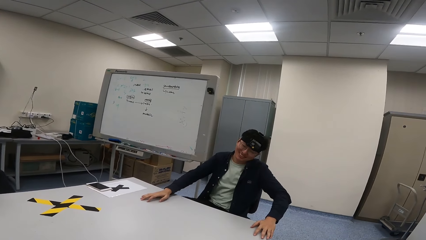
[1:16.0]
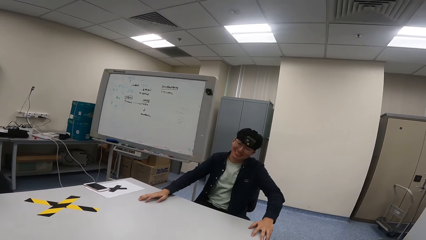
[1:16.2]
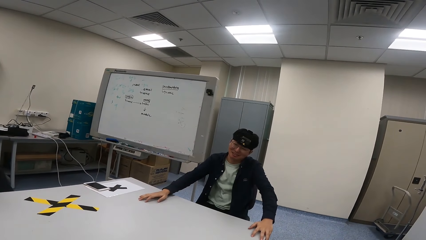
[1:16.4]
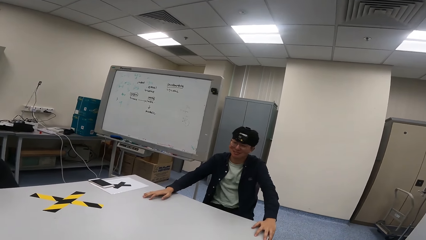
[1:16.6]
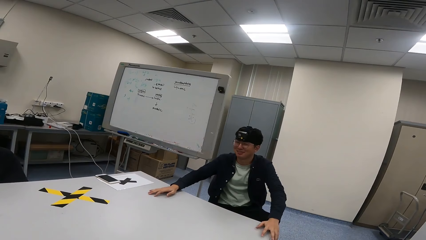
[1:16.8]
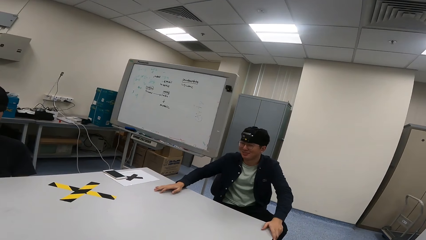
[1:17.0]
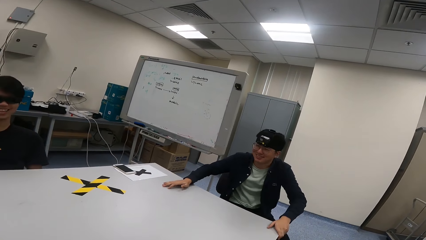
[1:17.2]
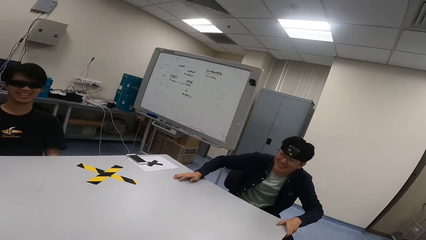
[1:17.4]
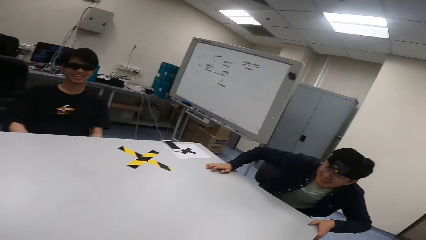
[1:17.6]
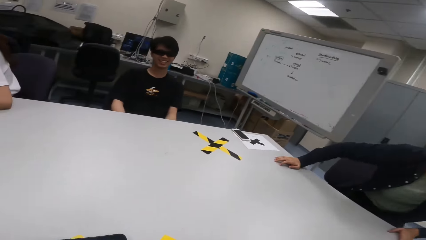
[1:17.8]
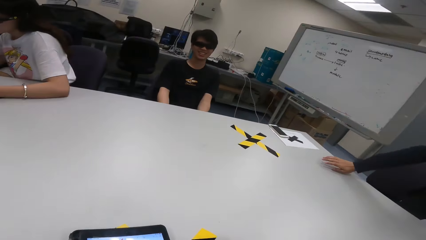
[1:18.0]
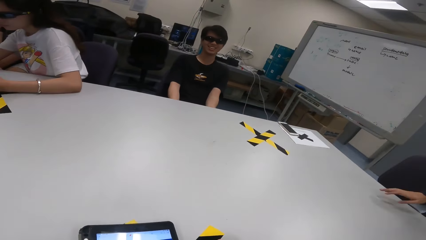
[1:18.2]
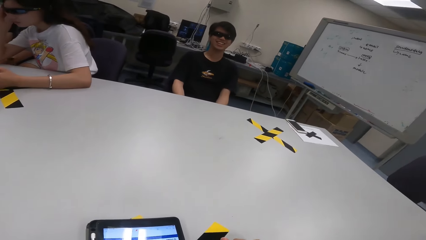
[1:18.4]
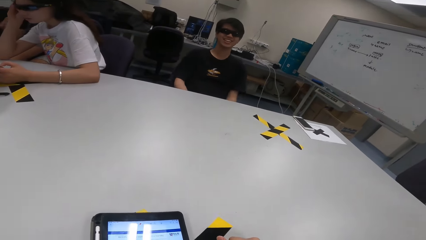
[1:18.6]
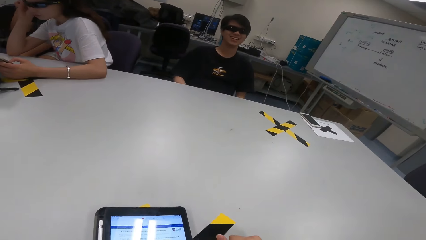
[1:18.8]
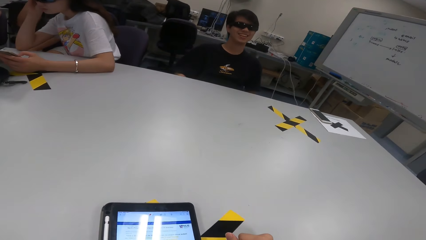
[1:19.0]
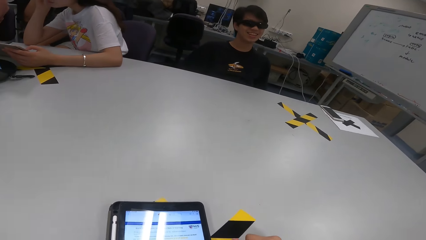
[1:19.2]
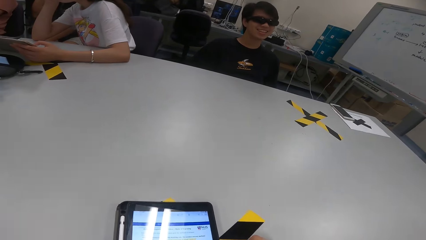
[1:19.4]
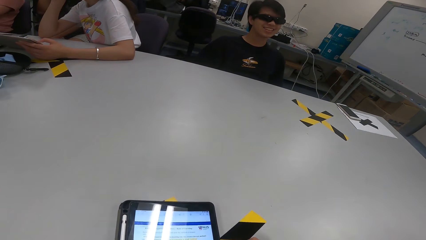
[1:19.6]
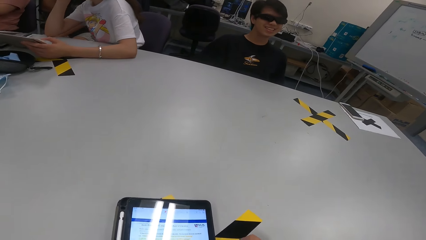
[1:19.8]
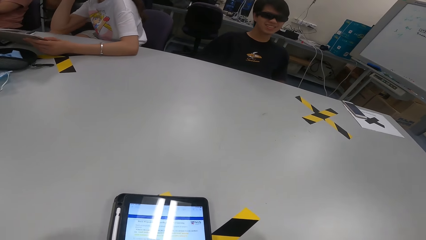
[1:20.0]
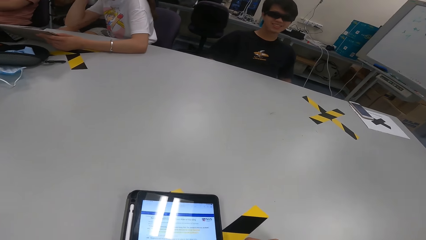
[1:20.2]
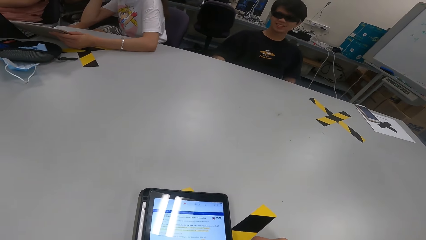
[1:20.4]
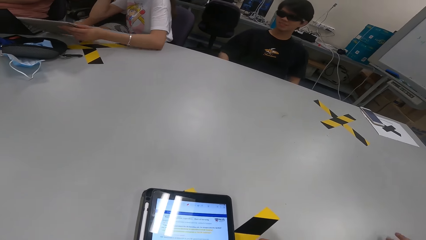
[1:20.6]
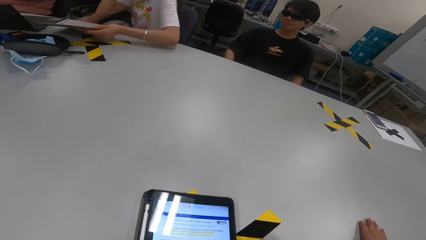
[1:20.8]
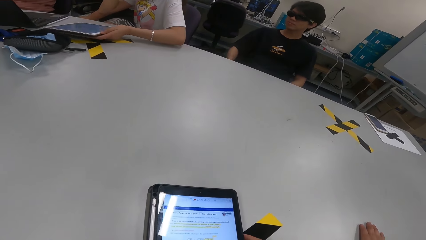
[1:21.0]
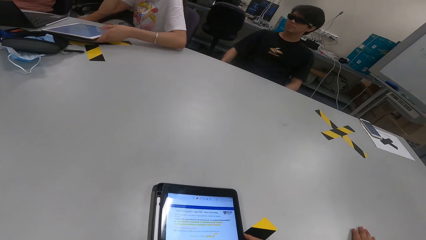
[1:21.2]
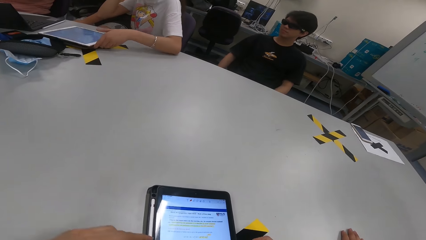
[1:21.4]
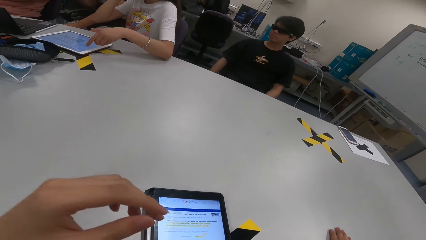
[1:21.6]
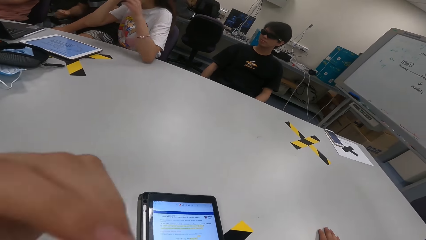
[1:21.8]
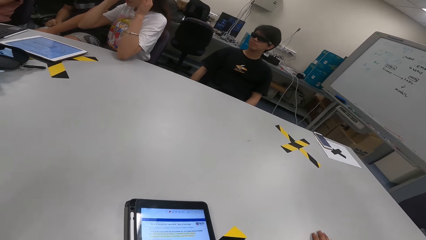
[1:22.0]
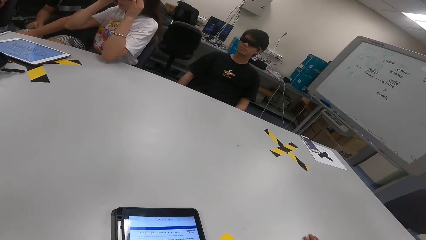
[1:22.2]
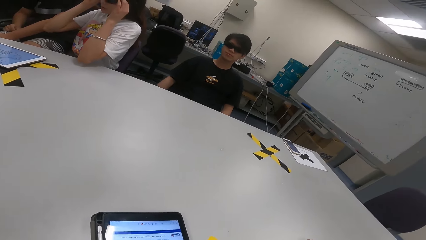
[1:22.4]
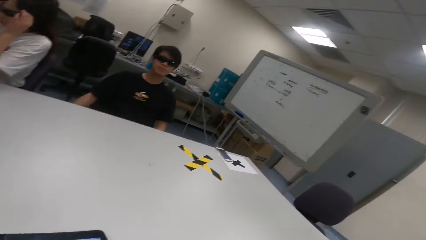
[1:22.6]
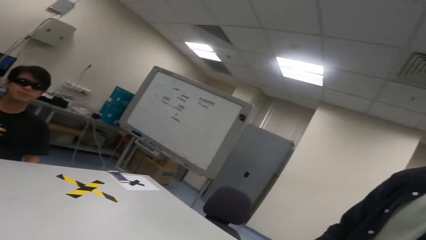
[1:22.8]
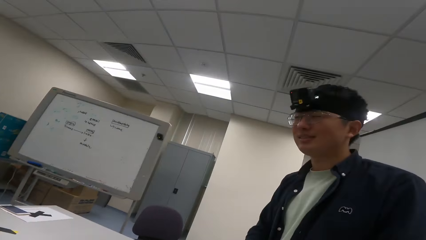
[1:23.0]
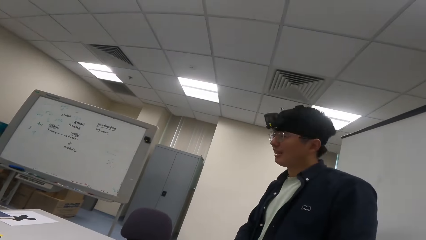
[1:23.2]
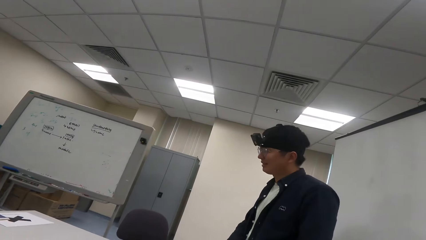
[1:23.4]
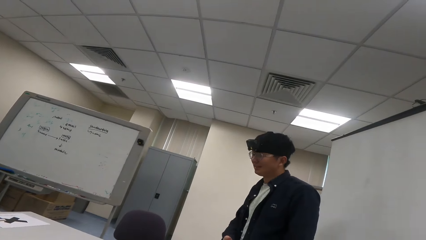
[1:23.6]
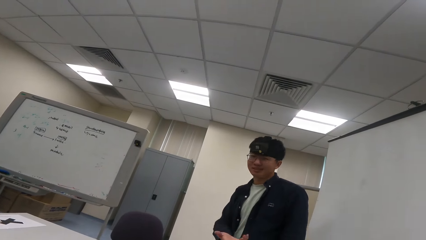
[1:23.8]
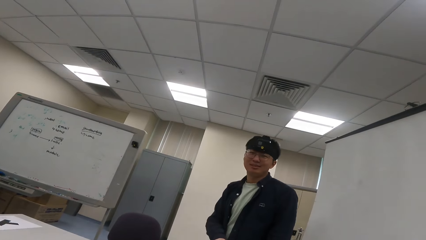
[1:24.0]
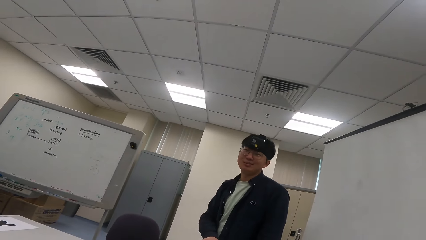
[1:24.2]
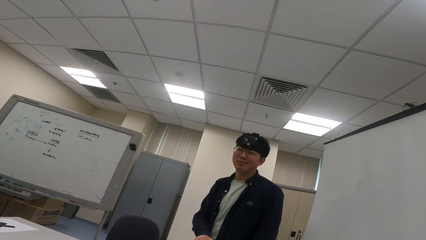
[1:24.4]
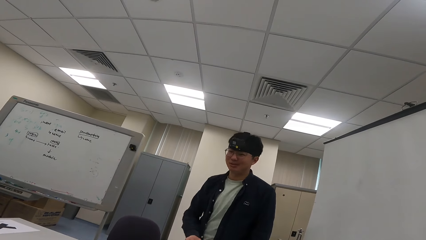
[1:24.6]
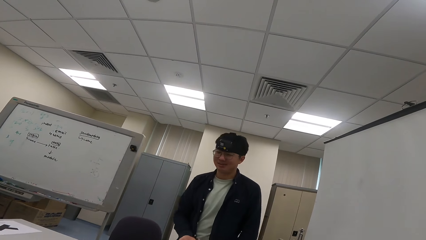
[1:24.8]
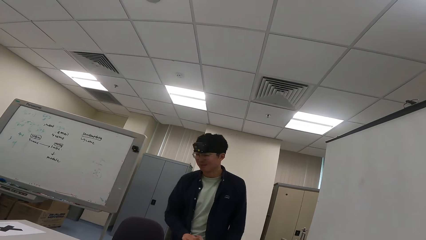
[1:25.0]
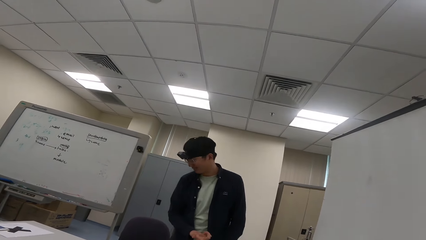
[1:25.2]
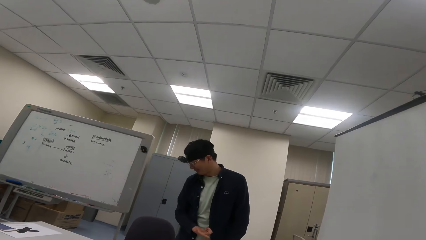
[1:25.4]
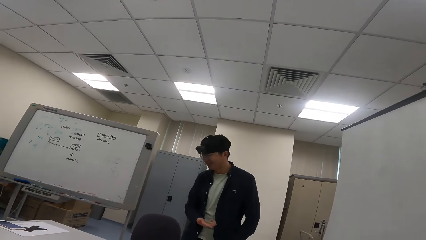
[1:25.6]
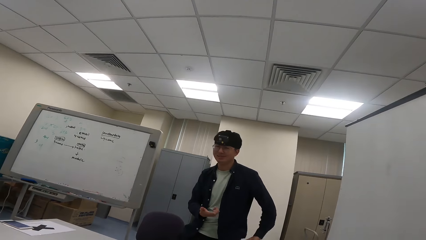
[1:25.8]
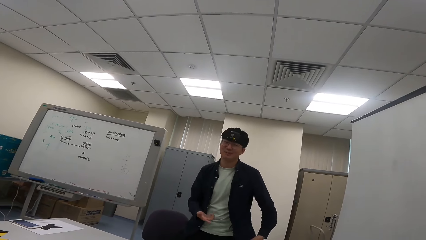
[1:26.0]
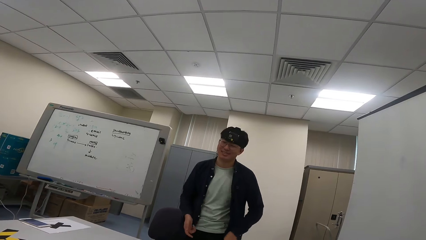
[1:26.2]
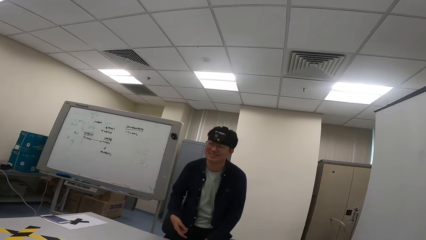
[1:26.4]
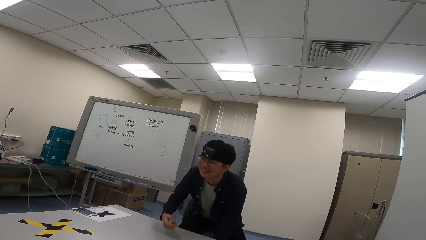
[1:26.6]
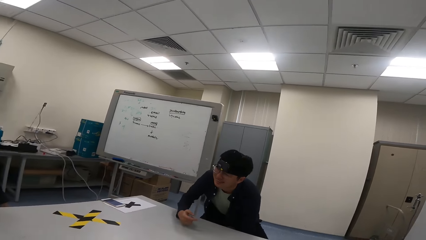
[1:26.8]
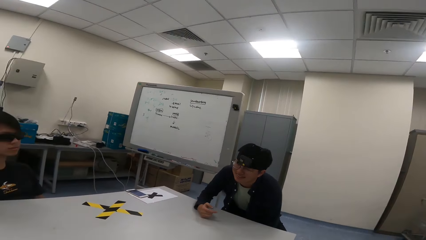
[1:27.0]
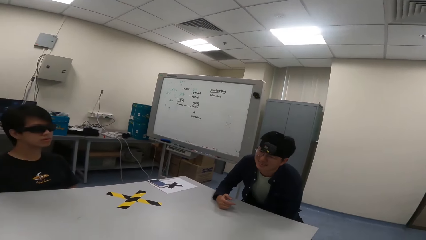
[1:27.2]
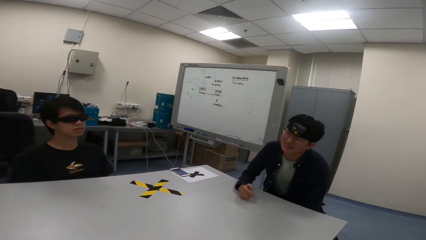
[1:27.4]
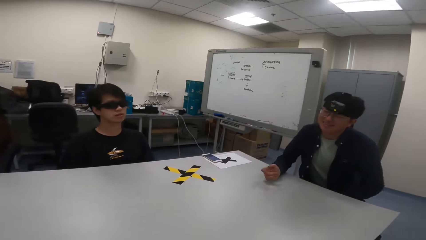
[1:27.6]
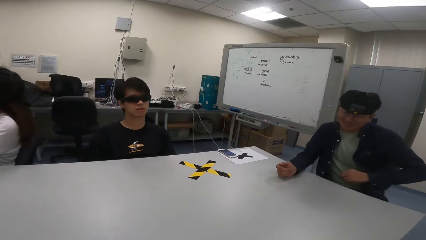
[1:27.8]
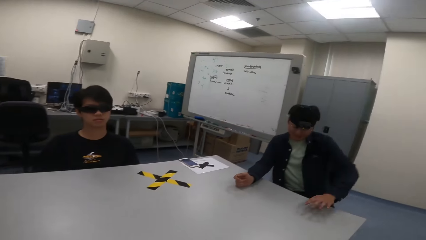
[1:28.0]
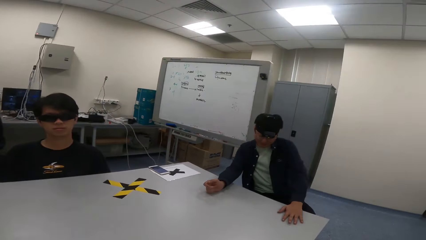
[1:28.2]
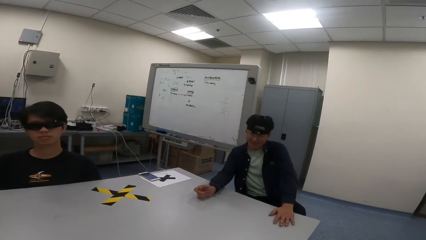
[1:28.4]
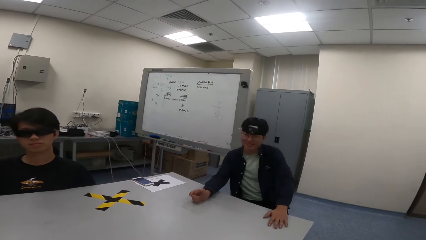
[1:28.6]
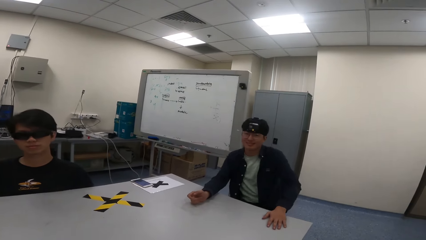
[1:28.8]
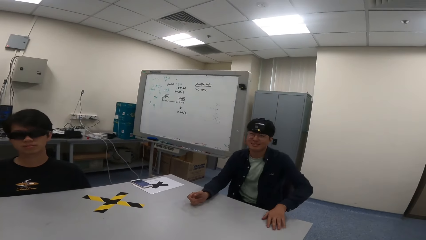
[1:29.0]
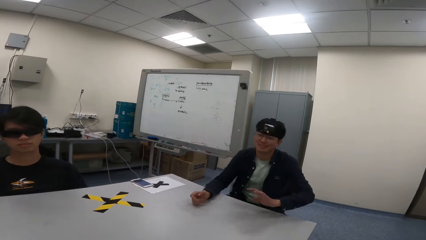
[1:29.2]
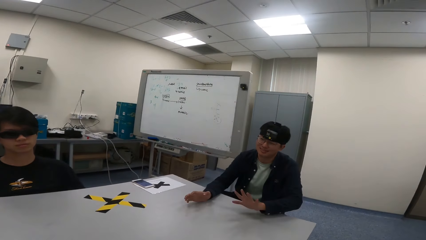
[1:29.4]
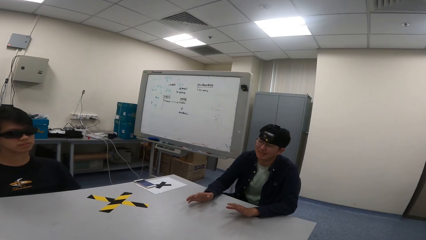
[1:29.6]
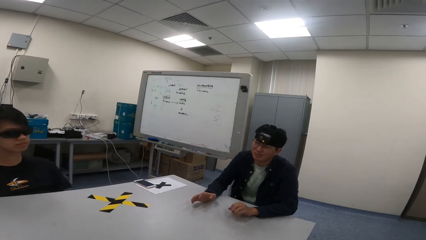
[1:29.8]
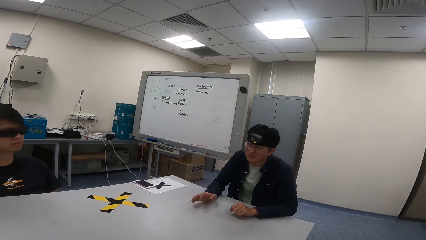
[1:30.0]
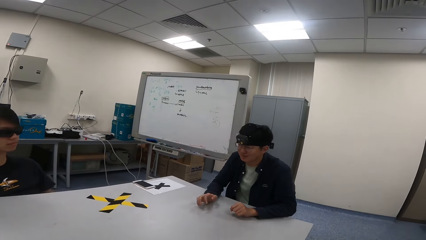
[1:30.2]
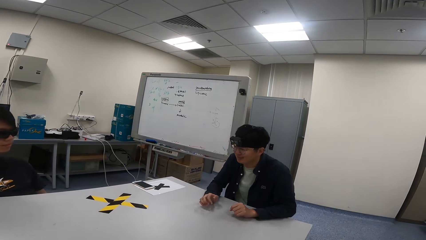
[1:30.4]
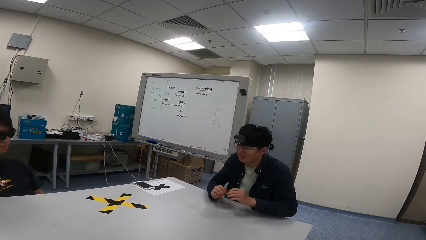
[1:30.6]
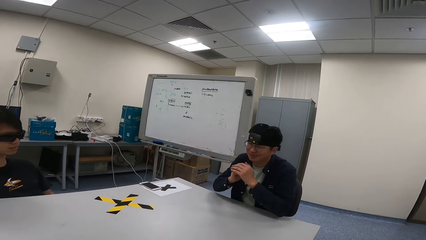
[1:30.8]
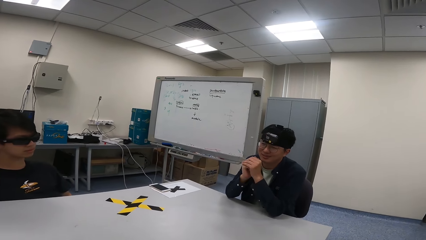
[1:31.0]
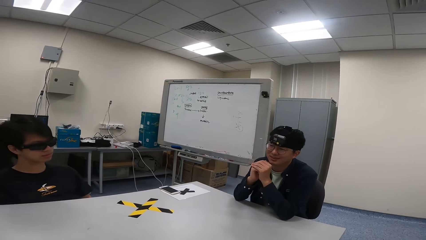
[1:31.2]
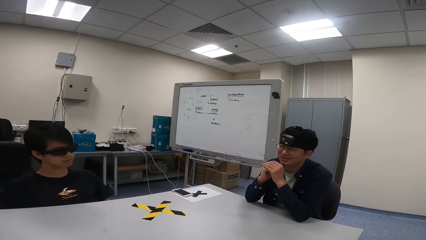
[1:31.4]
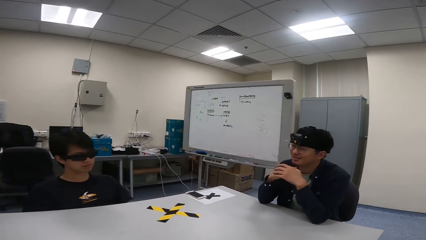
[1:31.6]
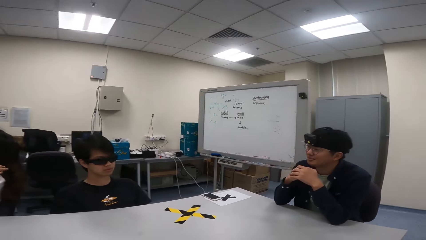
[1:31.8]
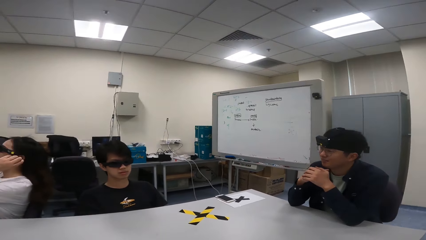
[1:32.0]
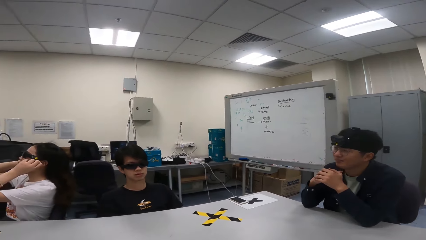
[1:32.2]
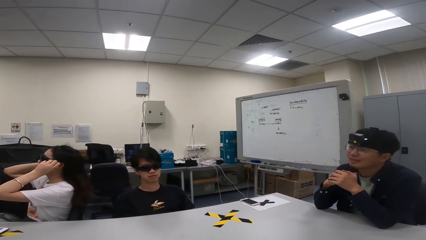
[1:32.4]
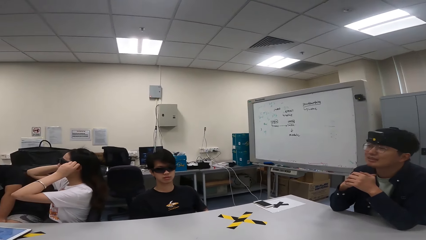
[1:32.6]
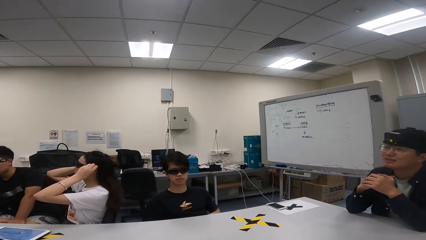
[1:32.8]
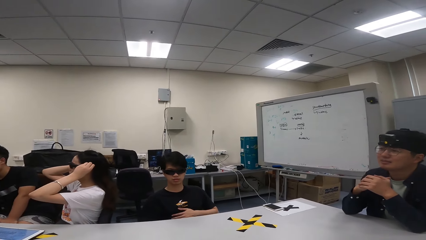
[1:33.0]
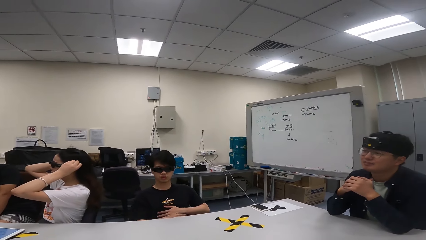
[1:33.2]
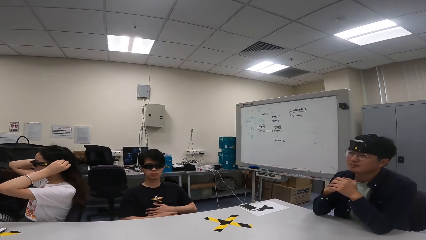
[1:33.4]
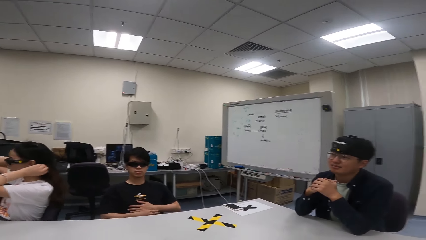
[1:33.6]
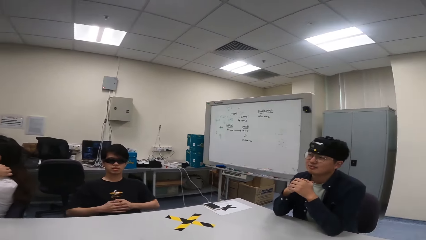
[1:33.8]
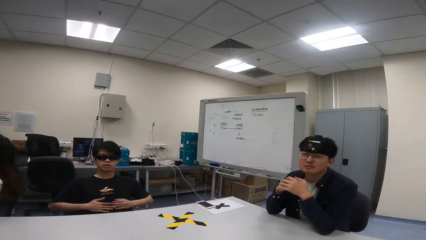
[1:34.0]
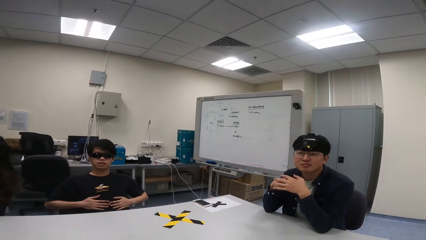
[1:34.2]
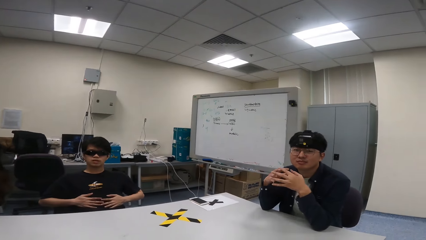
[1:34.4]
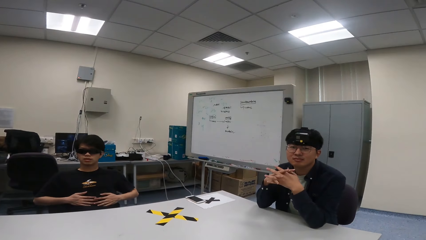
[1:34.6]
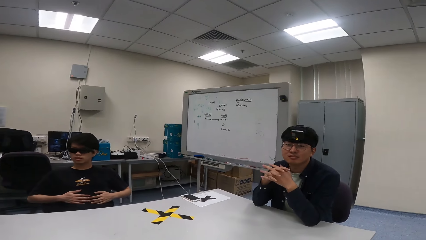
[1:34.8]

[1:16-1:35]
A man swings with his chair. He stands from his chair. He walks back to his chair, sits on the chair. He places his hands on the table. Another man swings with his chair. A woman pushes her hair back.
